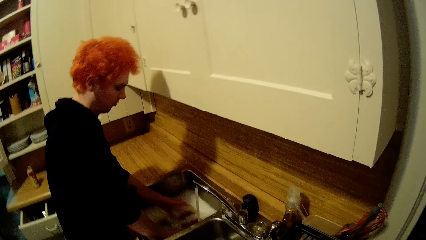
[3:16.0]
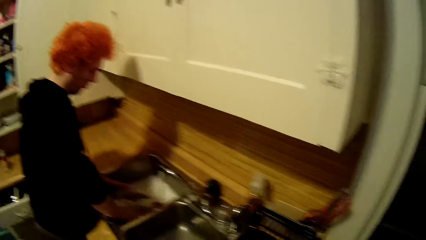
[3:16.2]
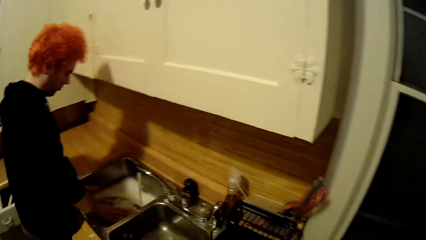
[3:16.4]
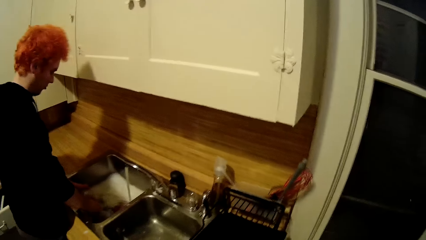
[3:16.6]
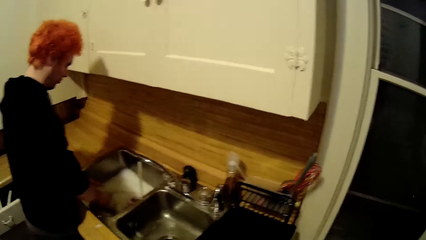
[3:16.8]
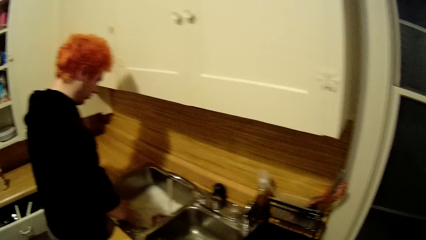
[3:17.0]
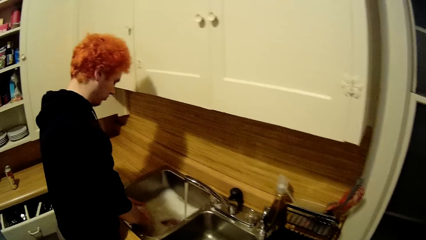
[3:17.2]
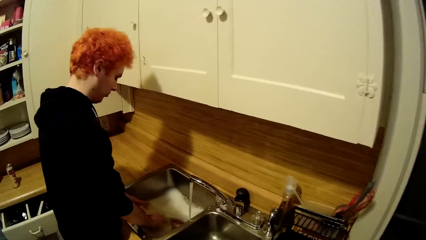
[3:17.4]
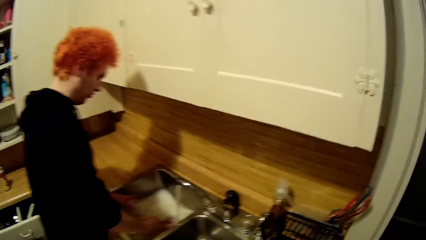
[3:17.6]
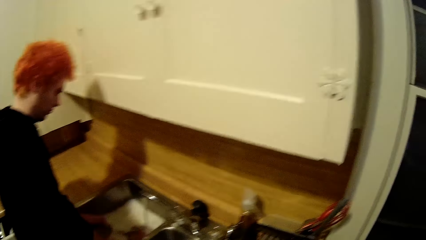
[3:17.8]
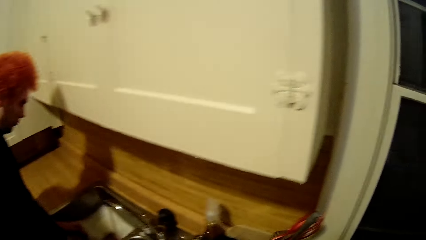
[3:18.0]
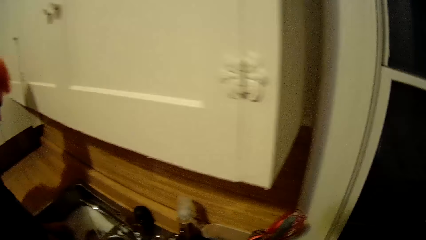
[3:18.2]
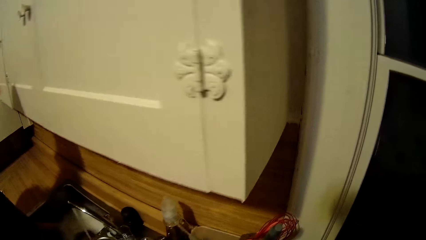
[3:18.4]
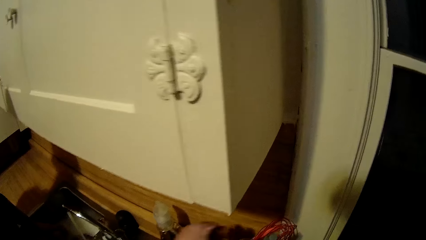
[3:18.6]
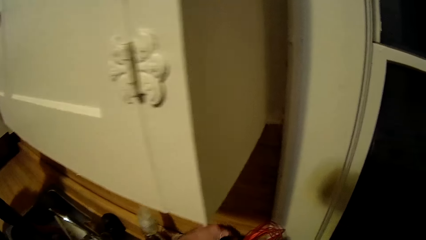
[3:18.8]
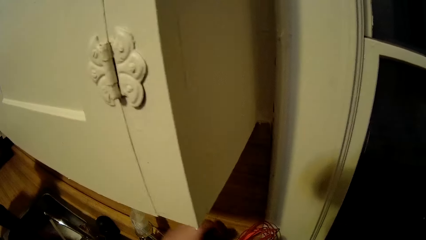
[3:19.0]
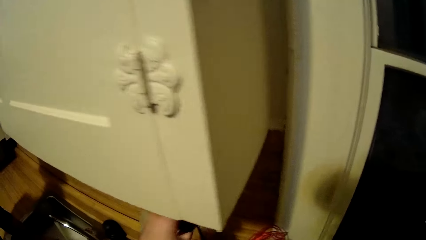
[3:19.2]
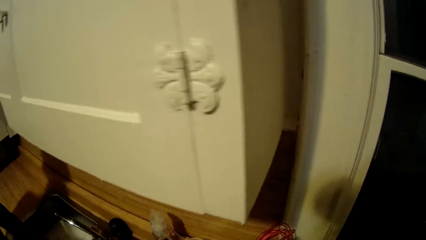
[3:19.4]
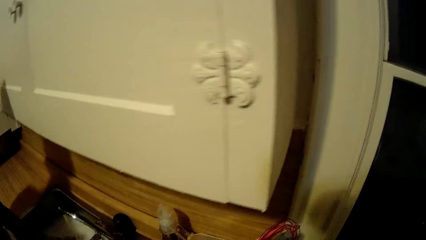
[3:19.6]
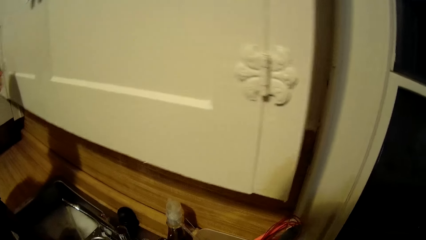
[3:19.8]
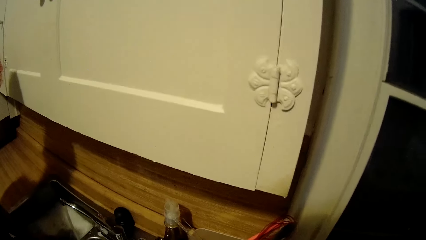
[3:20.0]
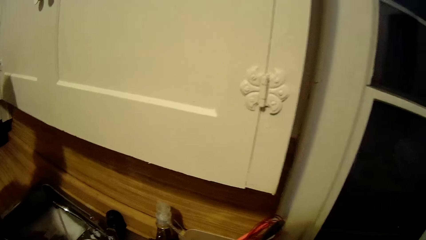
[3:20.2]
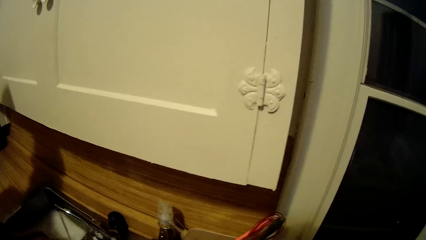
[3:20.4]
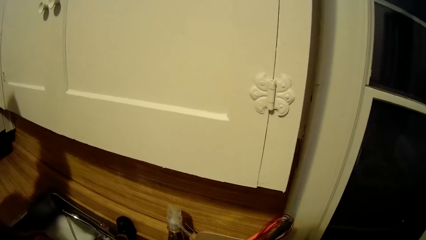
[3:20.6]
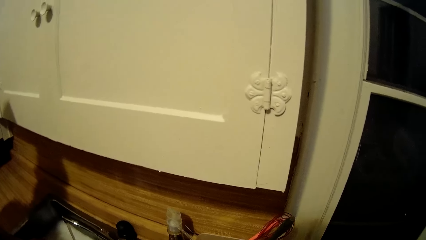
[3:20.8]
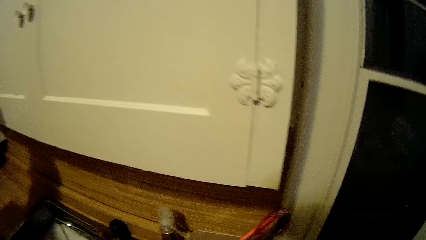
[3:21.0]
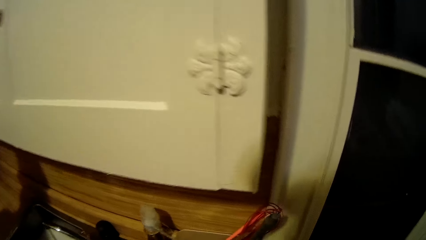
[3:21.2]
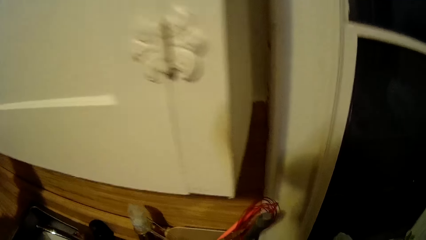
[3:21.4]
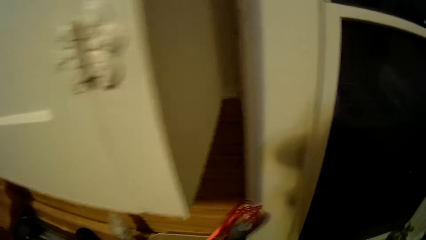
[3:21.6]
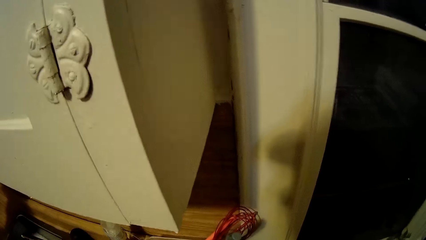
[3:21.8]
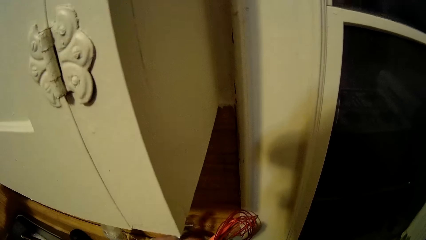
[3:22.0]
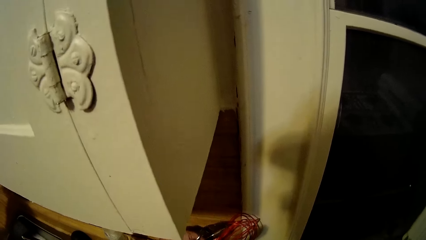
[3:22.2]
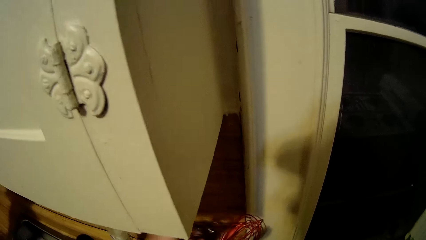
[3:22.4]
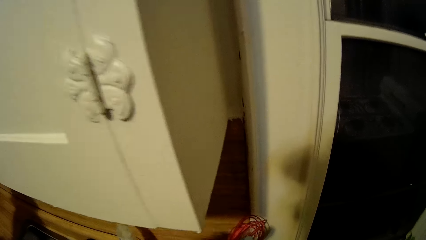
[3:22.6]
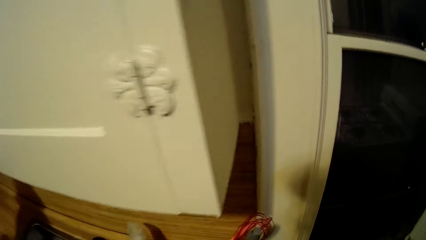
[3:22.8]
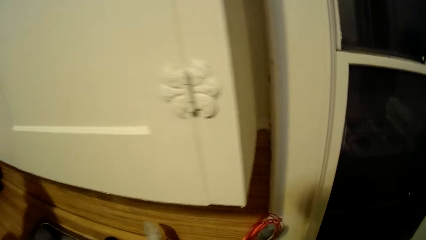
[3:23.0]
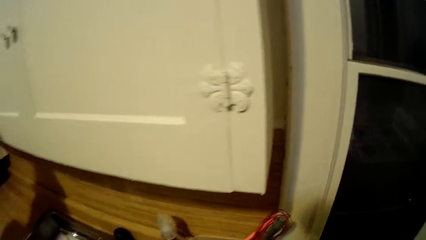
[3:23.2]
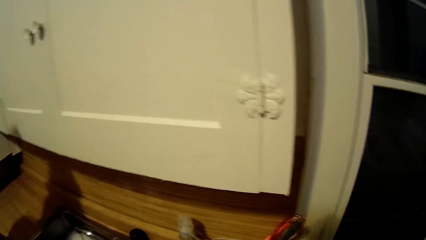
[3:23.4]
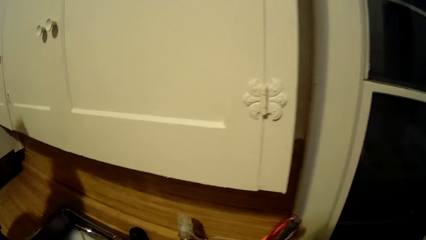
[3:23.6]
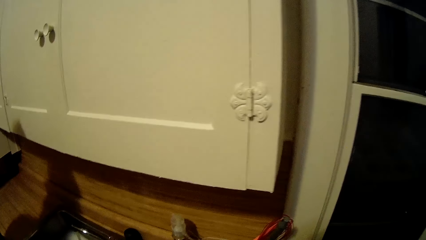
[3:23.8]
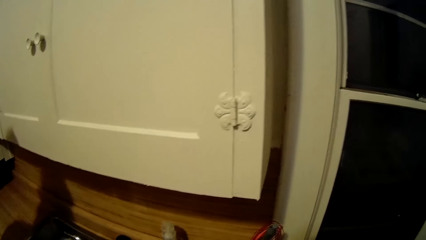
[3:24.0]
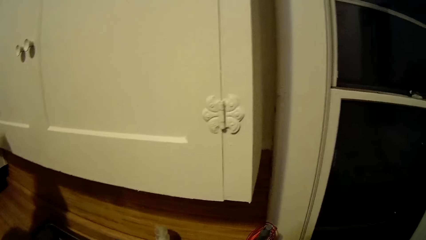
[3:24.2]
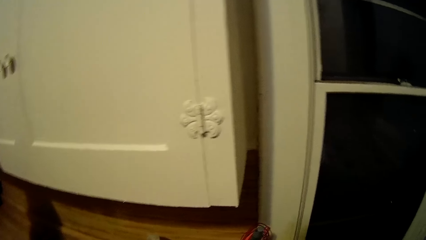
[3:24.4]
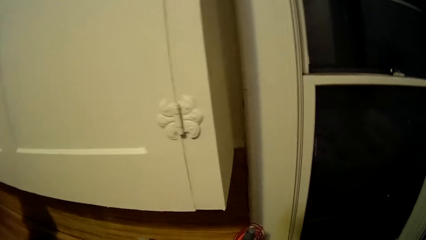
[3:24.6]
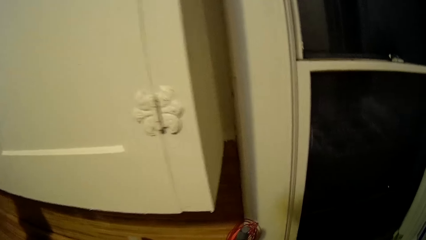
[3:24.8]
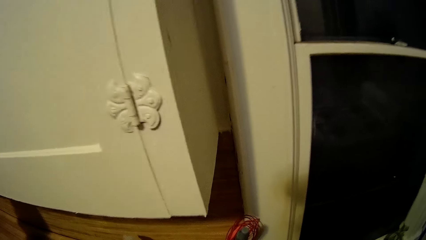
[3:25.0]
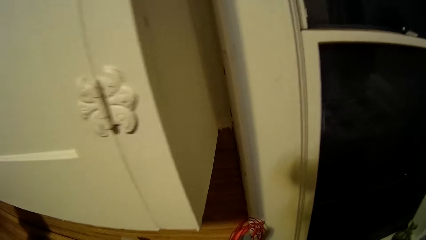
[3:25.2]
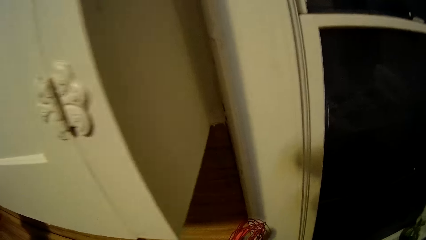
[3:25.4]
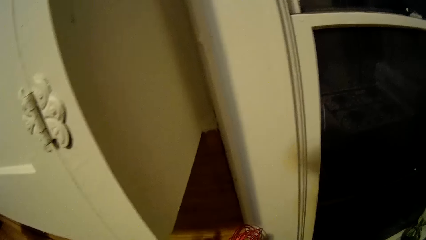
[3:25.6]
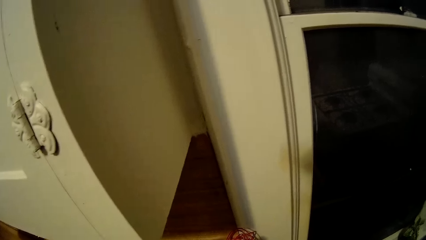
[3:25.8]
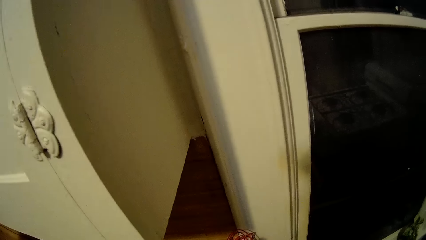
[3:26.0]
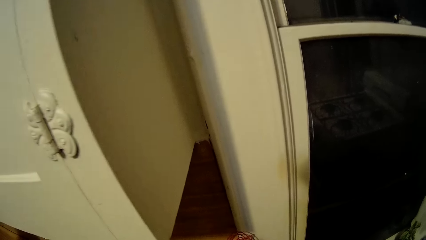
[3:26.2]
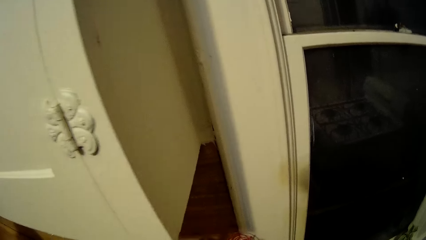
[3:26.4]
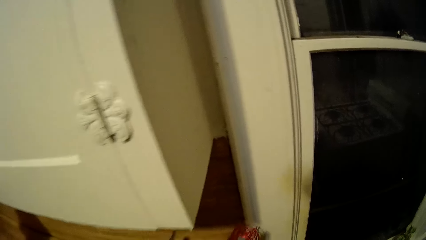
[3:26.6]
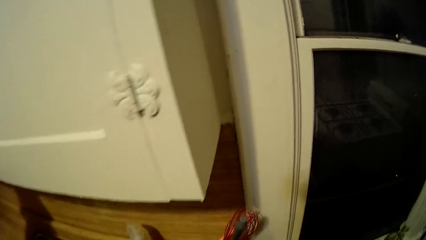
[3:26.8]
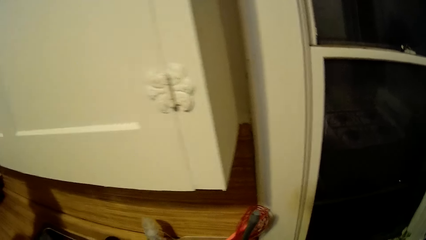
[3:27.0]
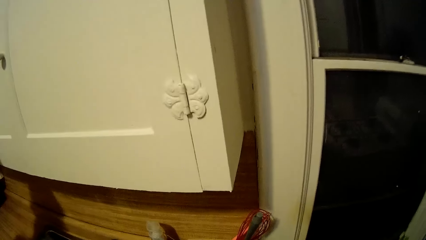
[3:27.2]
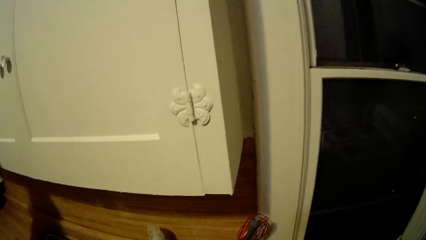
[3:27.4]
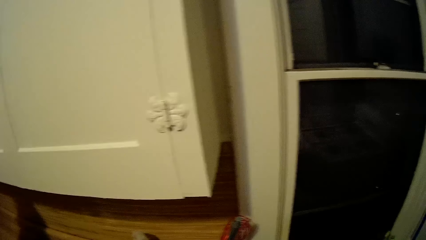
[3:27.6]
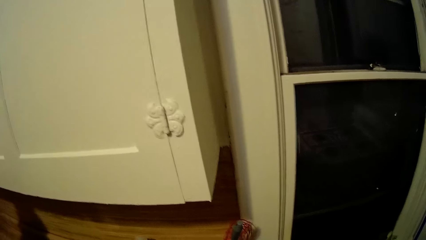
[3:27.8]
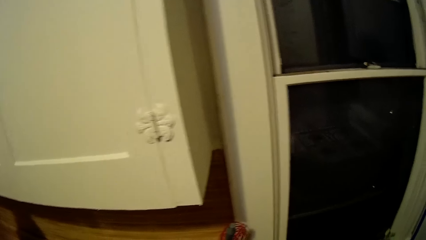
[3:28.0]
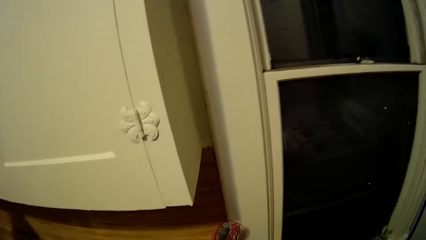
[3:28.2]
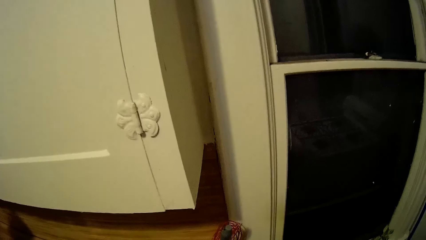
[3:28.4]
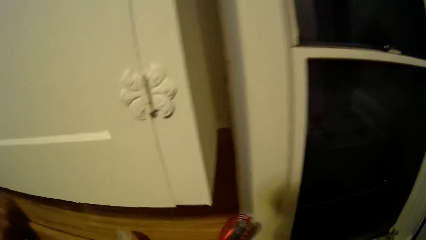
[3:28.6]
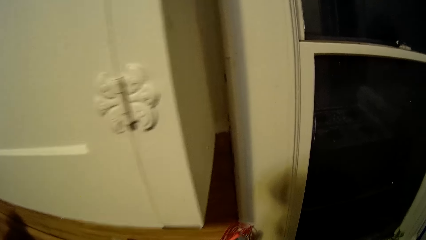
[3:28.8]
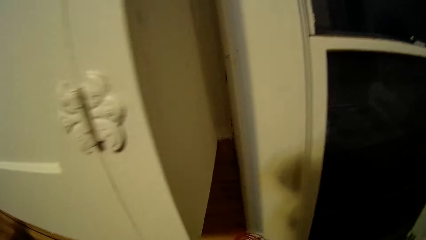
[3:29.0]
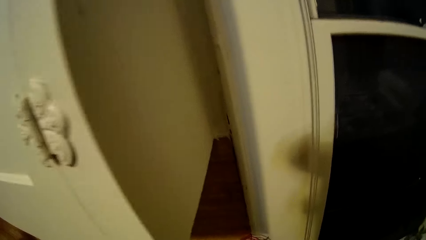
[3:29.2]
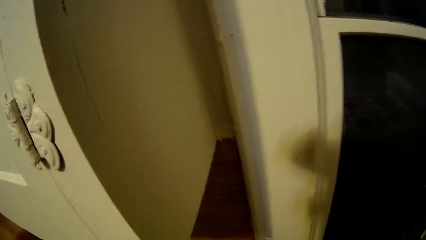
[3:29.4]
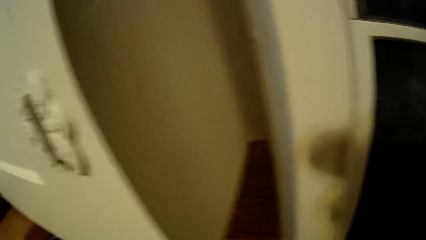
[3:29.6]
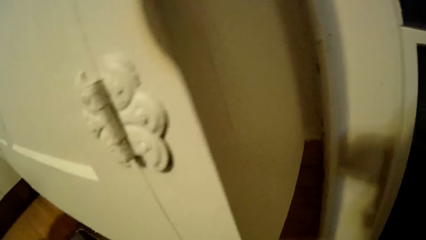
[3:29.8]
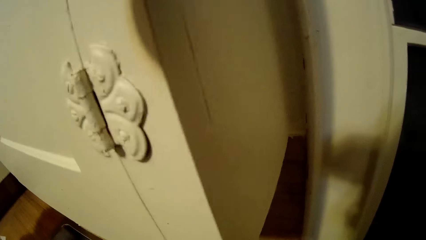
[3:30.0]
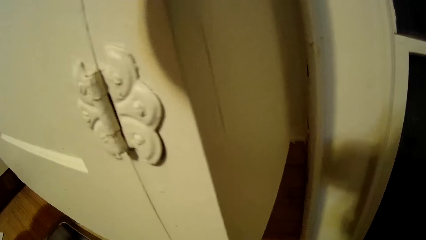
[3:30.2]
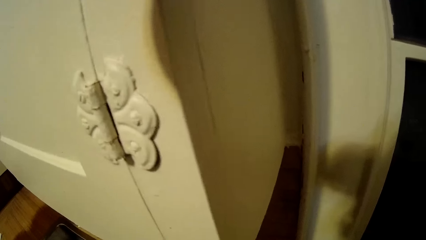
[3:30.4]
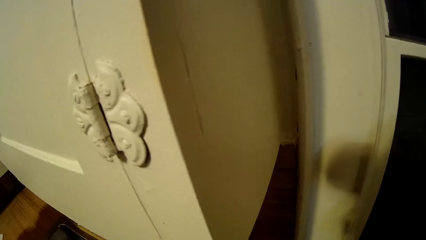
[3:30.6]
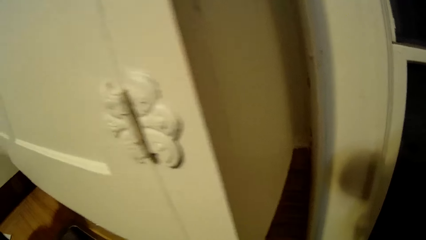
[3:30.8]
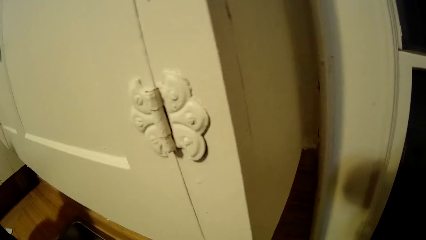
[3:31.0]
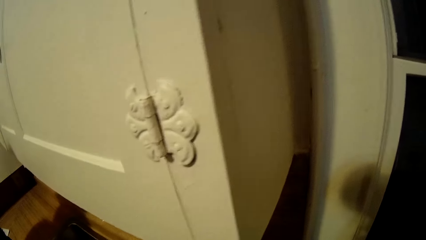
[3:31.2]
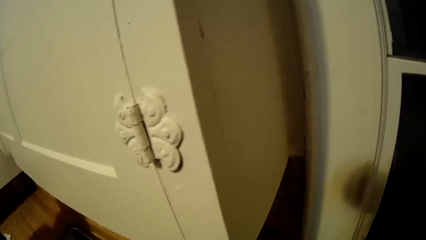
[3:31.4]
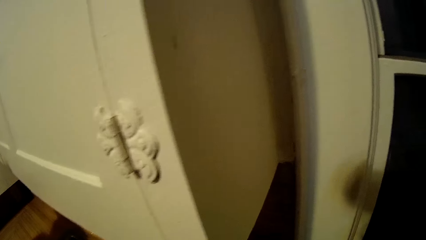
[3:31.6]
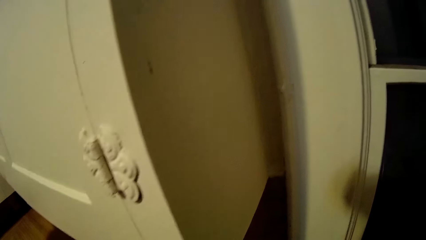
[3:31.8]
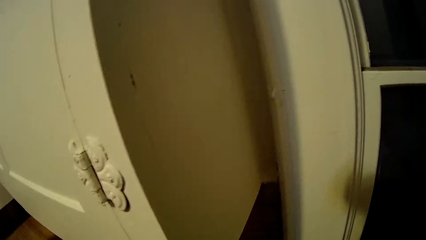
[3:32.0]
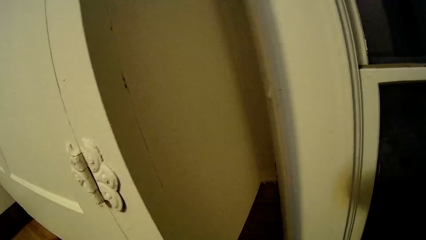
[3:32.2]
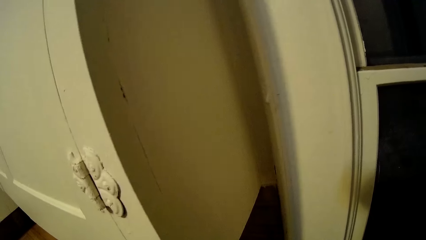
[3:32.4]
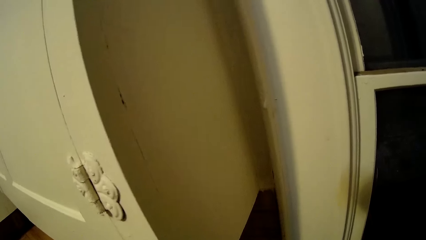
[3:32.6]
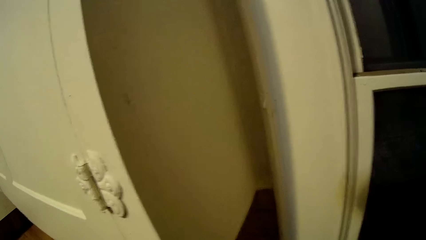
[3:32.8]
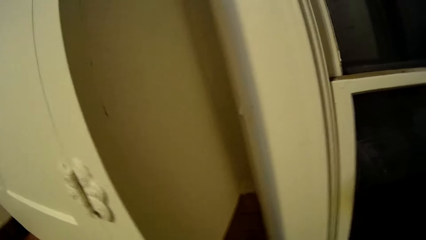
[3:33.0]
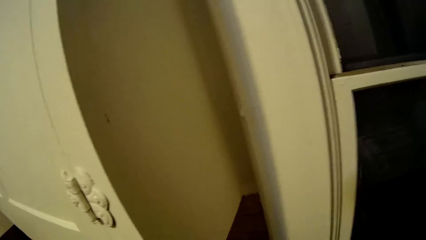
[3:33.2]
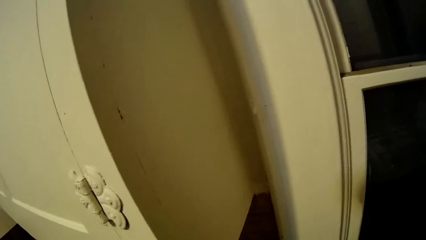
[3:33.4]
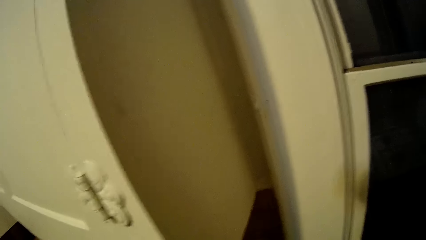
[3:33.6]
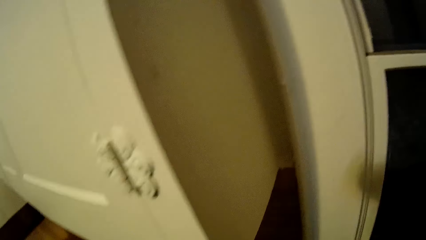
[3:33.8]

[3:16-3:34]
The camera wearer picks the cutleries out of the rack. They talk with a man.
